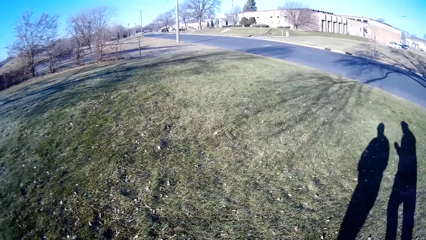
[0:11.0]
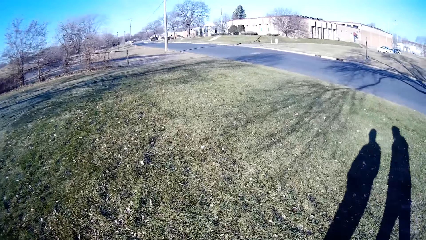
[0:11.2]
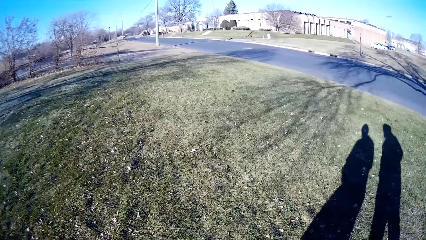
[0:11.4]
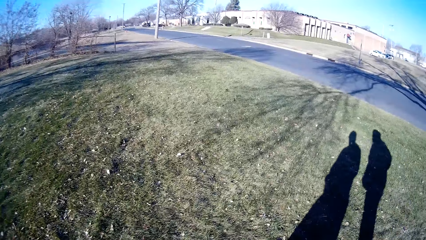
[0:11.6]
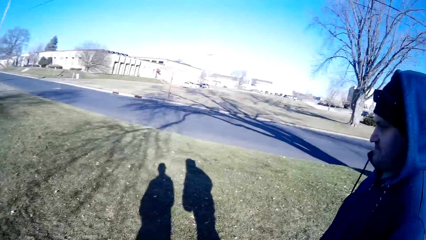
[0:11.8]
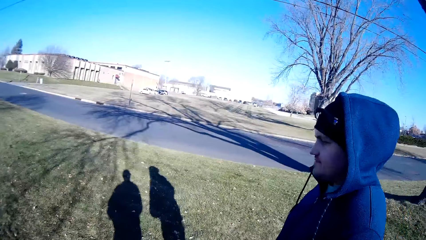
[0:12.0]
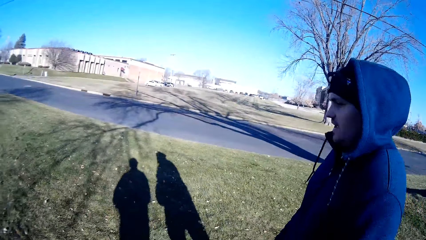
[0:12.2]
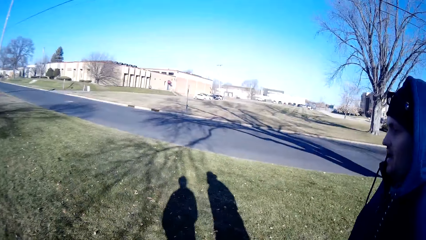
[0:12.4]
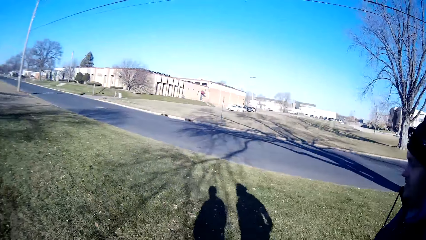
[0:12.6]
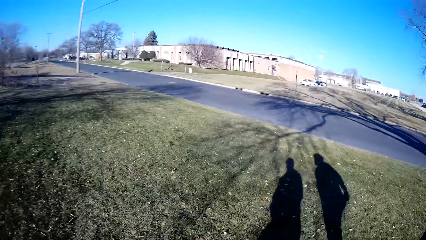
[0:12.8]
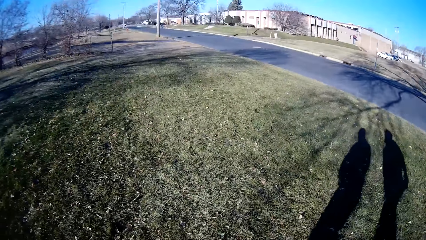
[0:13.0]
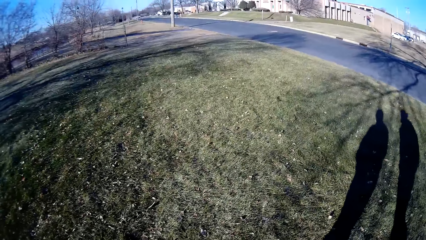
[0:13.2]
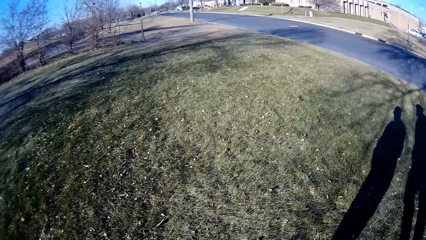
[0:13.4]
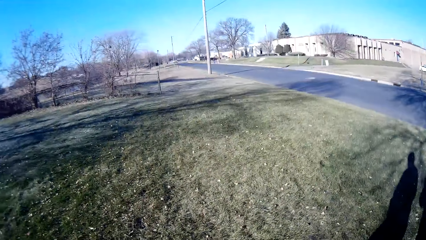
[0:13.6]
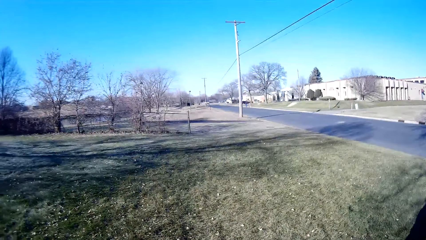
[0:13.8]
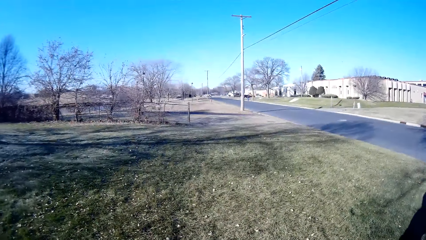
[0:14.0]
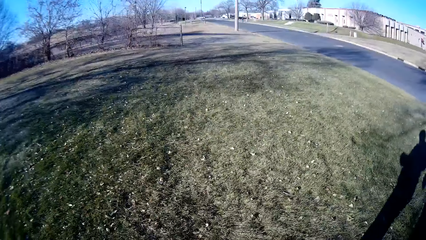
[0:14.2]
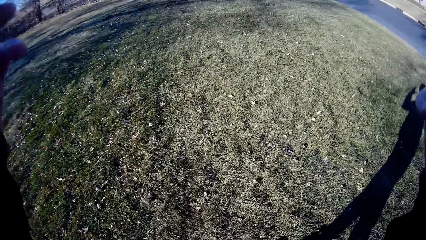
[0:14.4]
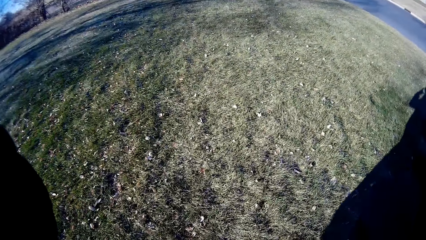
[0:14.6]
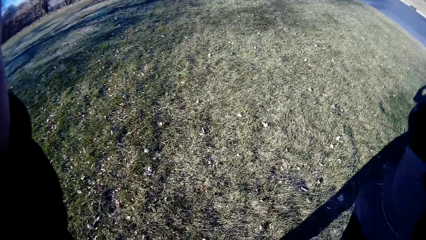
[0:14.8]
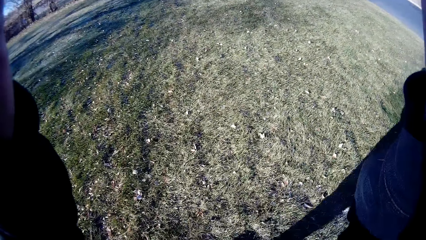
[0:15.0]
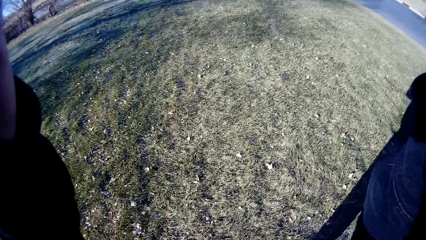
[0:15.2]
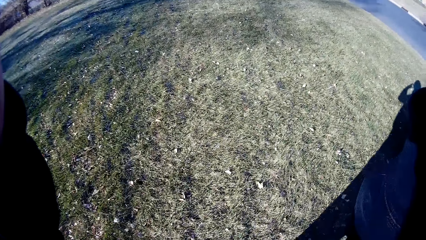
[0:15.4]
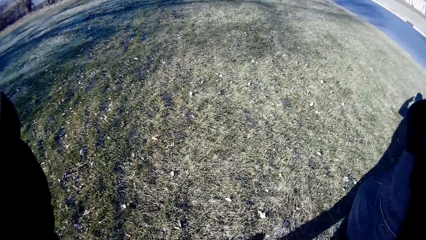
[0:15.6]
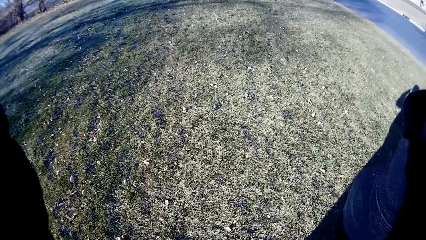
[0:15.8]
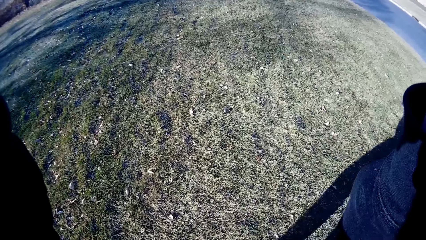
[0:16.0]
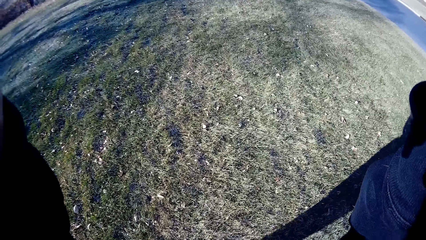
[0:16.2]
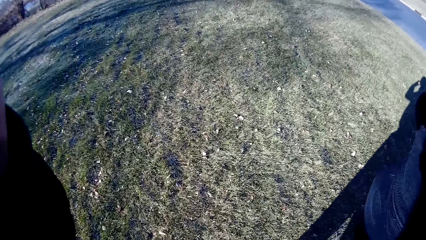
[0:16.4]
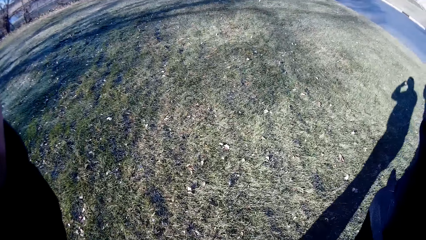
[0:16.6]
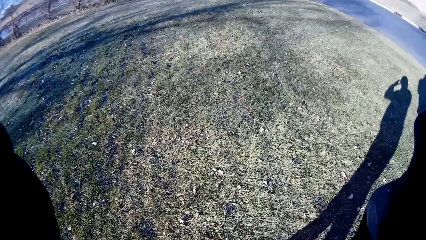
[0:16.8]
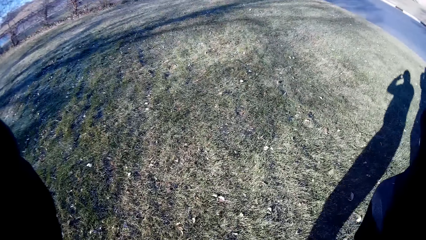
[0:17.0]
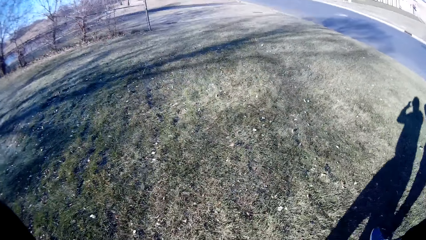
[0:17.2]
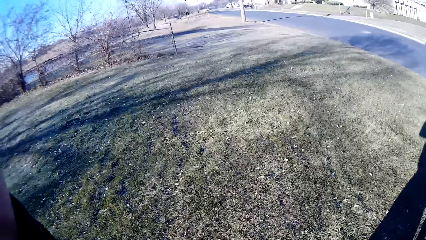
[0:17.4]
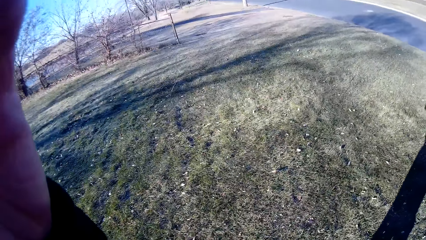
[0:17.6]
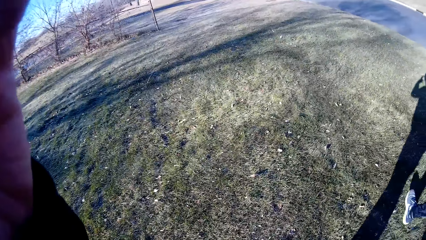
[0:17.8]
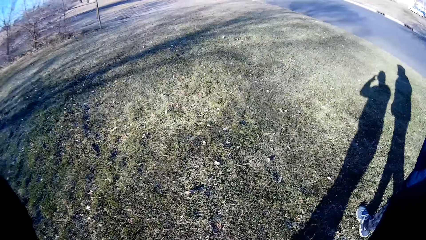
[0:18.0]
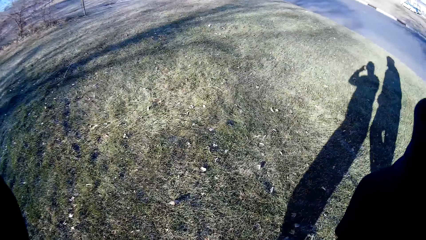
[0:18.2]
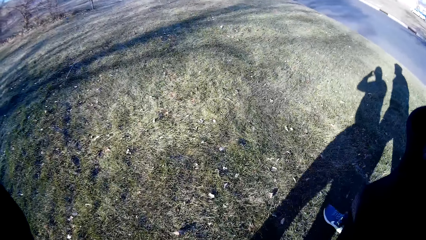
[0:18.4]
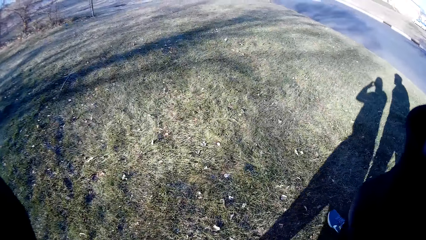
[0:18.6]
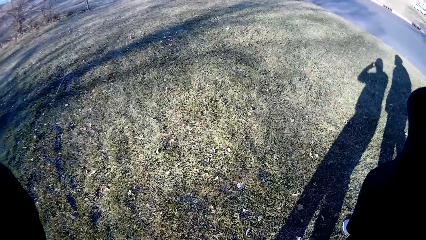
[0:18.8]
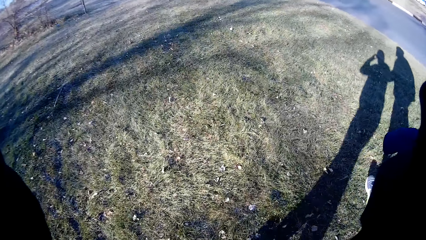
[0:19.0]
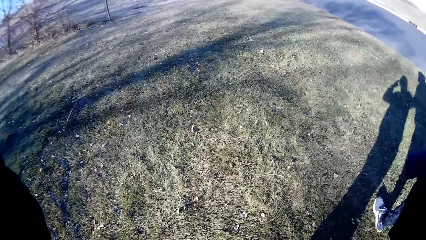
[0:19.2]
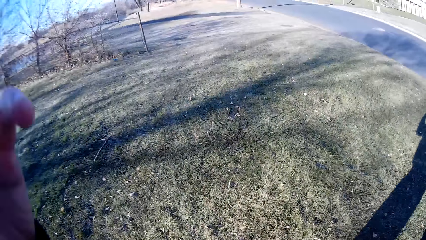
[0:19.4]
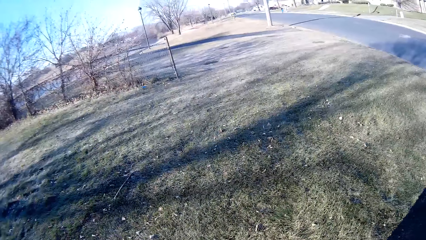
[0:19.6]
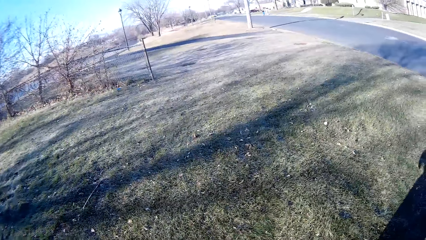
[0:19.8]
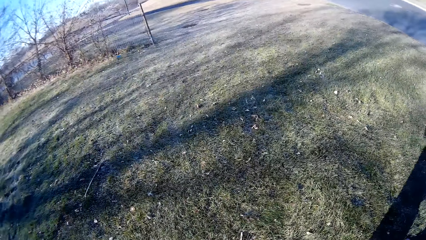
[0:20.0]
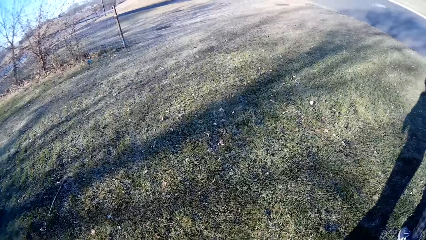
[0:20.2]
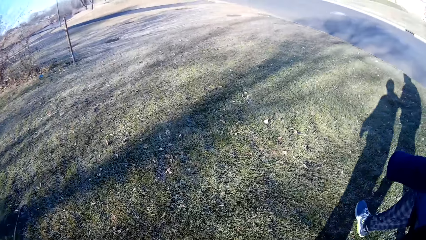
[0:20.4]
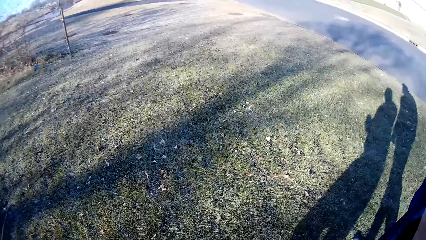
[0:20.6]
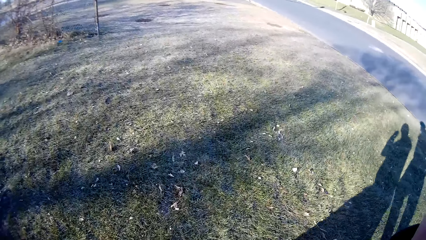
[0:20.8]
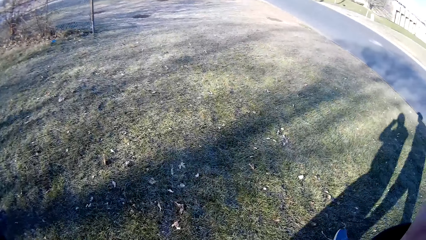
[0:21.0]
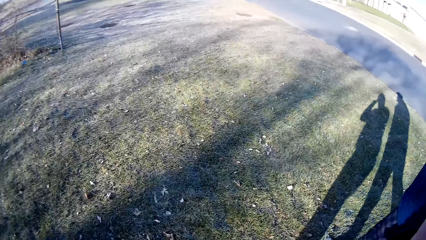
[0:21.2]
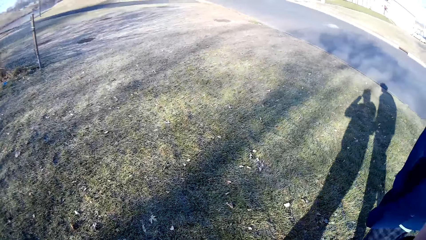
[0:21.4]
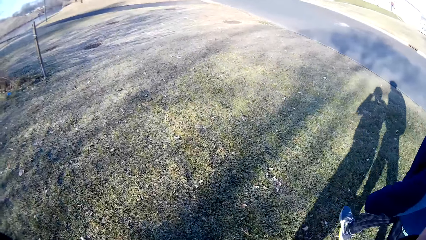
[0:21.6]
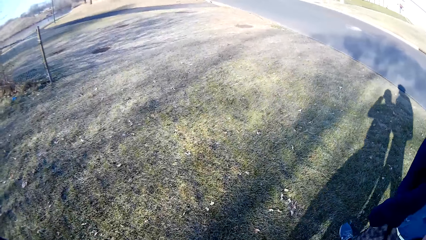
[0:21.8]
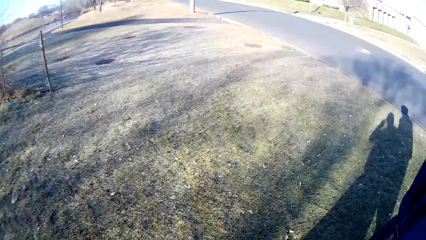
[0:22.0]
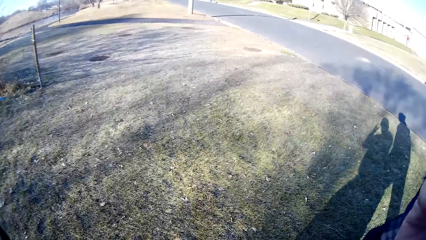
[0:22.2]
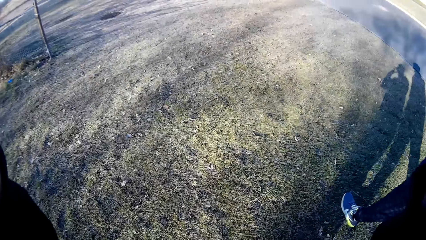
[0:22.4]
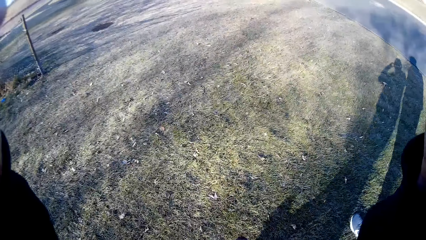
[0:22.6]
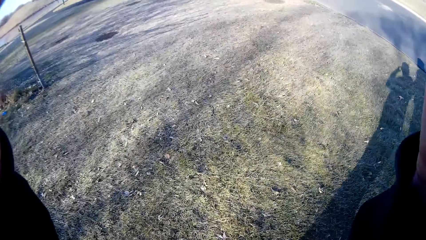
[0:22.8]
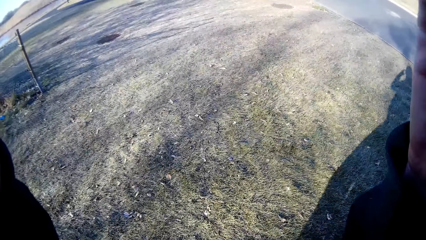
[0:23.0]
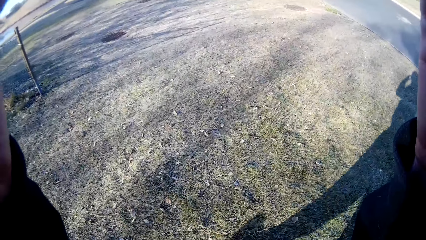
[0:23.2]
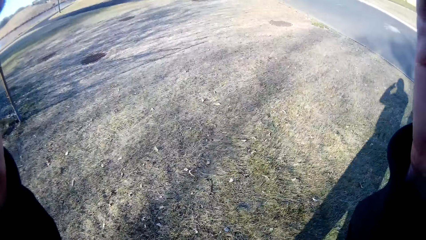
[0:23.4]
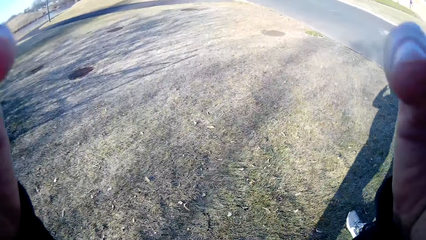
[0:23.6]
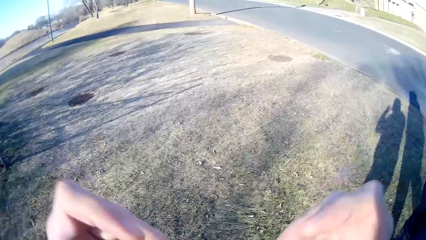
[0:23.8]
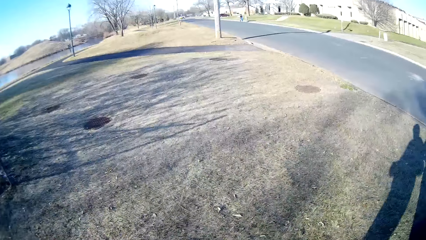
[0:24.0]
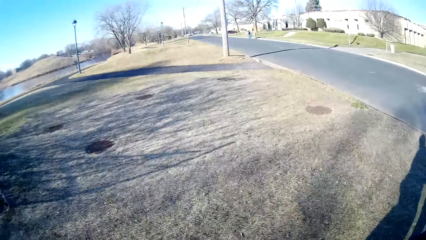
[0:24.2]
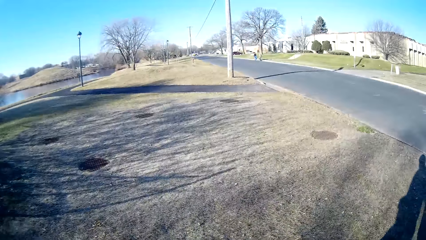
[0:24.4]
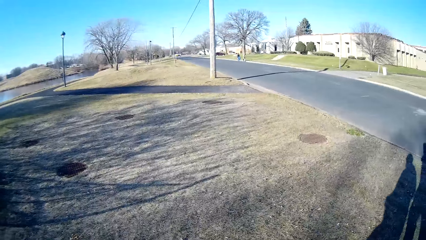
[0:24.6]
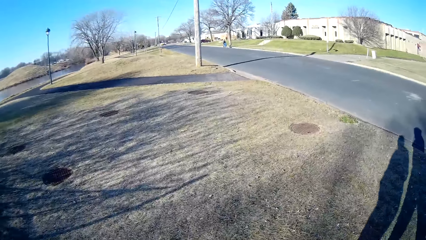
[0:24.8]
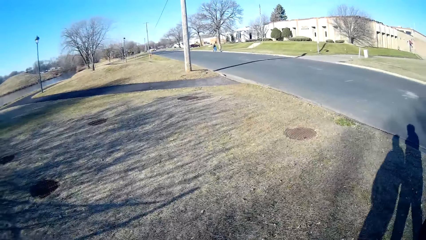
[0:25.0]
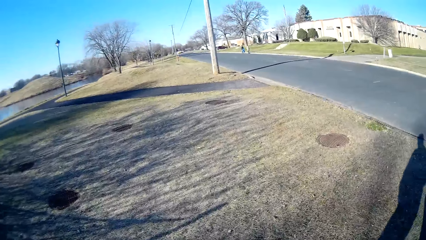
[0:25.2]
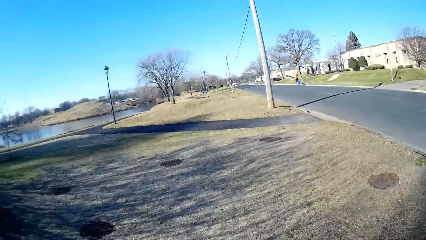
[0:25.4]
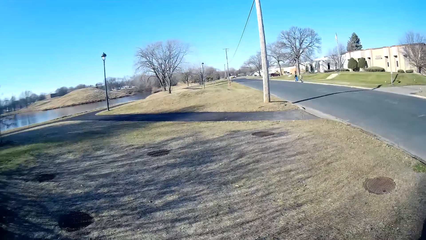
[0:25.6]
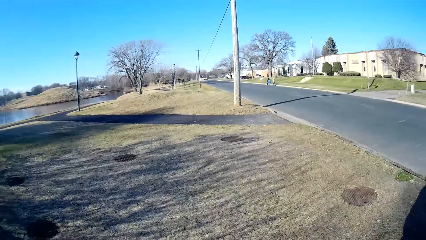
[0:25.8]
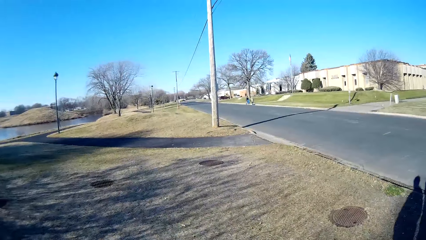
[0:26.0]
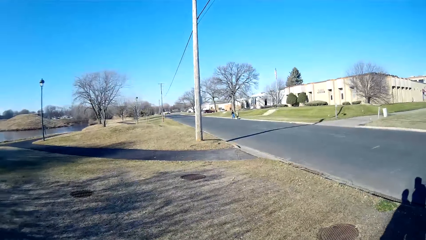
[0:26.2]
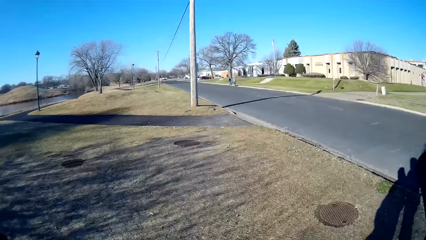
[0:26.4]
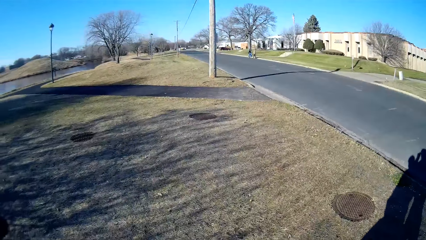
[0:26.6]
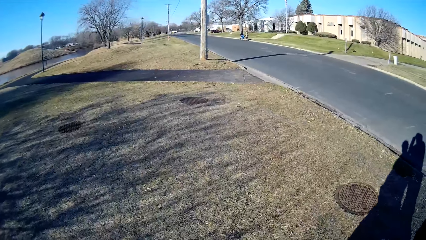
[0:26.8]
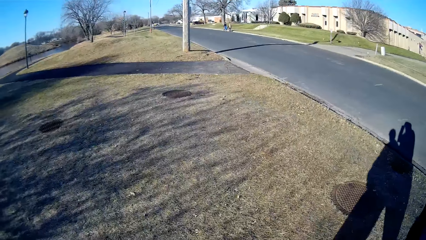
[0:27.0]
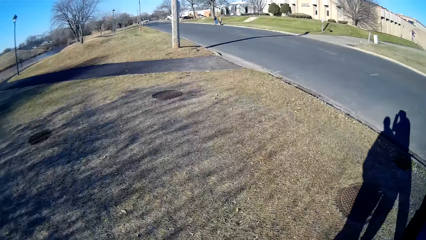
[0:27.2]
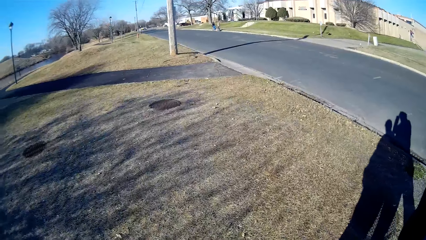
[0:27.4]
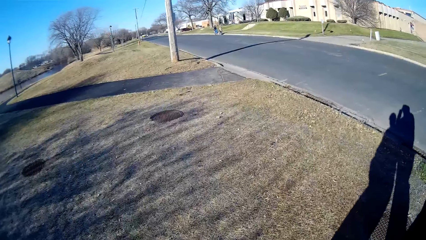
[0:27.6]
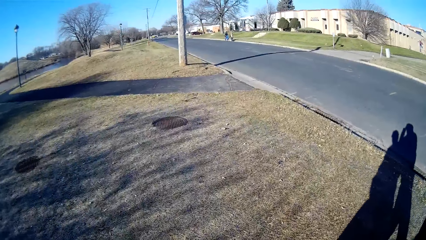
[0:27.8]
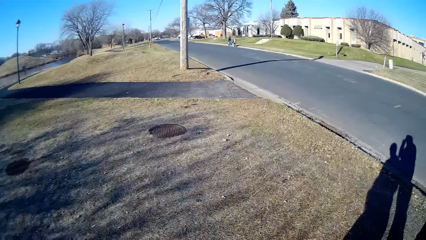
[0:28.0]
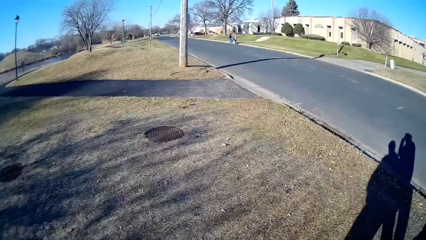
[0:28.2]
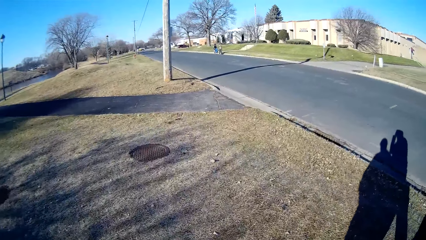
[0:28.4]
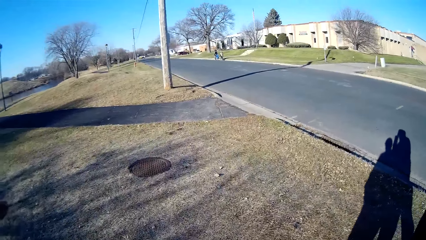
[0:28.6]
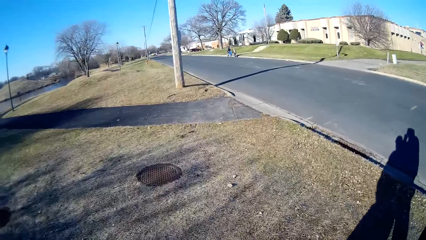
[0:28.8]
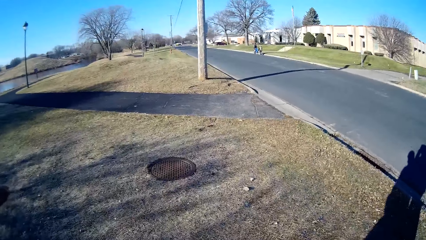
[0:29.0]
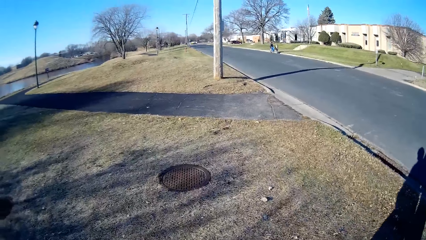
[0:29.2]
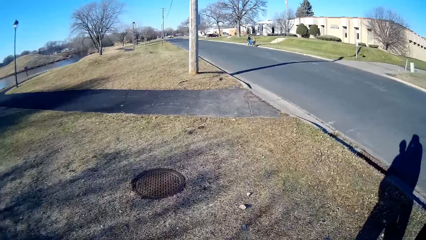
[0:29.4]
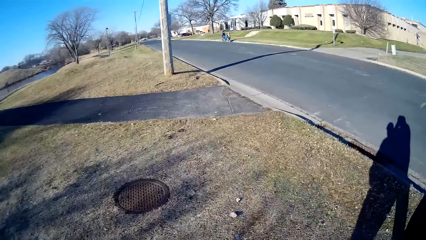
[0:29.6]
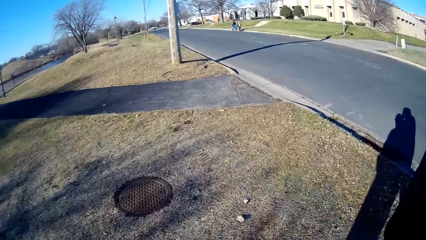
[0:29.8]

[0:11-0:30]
The camera wearer looks at a person. They look forward. They raise both hands. The person converses with the camera wearer. The camera wearer walks with the person. They raise both hands. They adjust the camera. They walk on the road with the person. They converse with the person.
